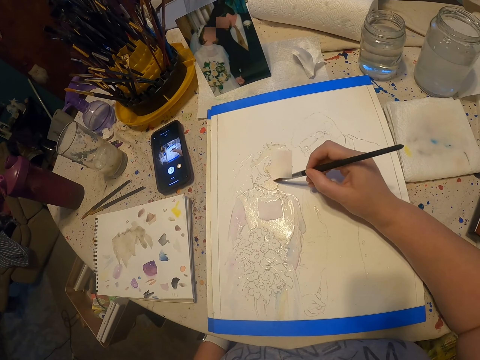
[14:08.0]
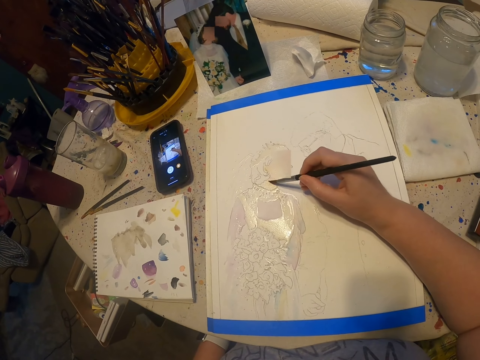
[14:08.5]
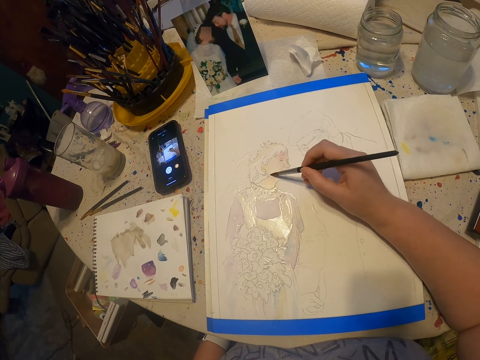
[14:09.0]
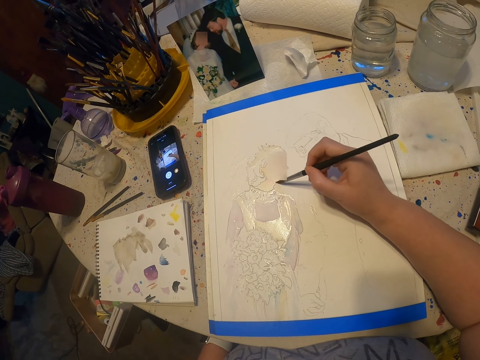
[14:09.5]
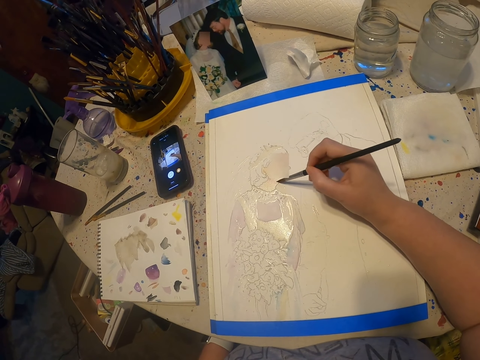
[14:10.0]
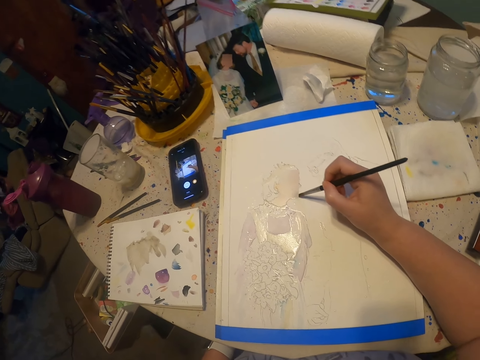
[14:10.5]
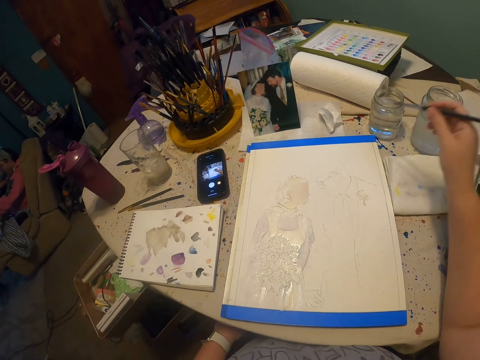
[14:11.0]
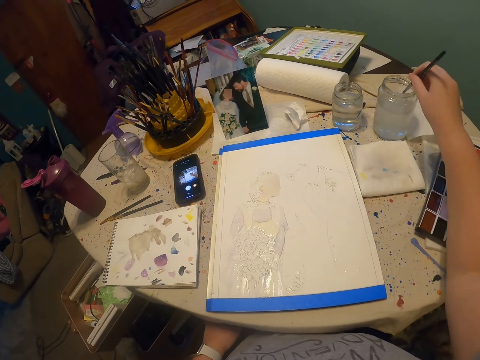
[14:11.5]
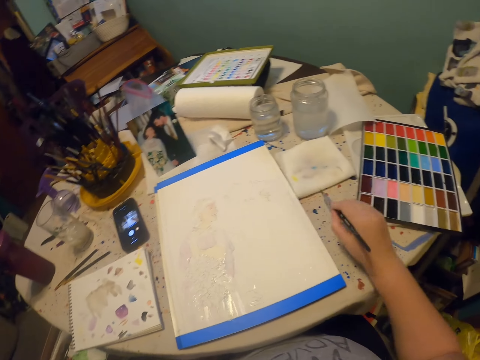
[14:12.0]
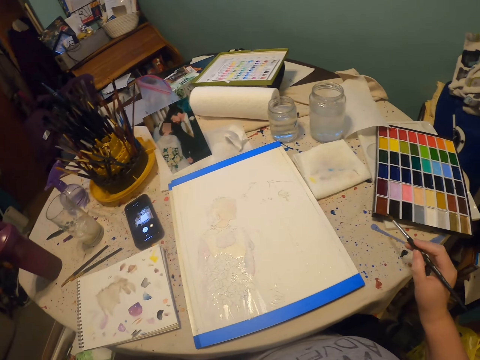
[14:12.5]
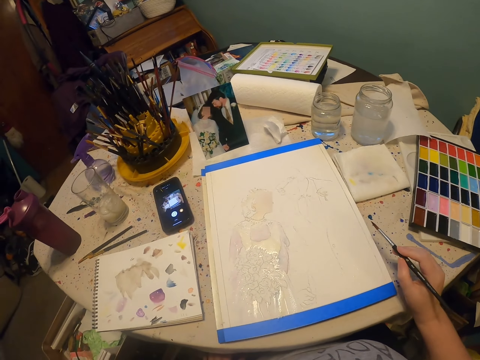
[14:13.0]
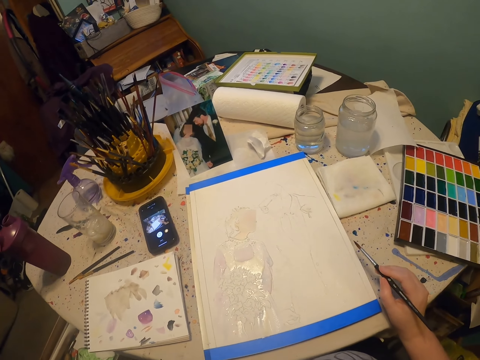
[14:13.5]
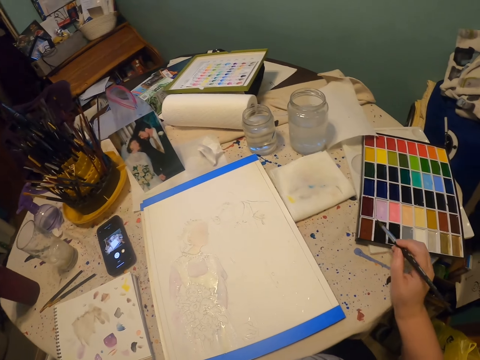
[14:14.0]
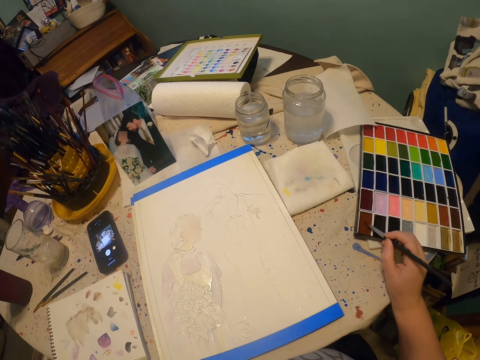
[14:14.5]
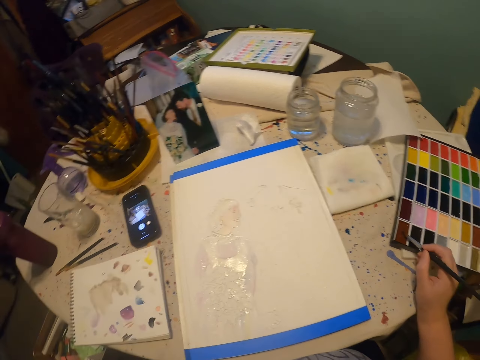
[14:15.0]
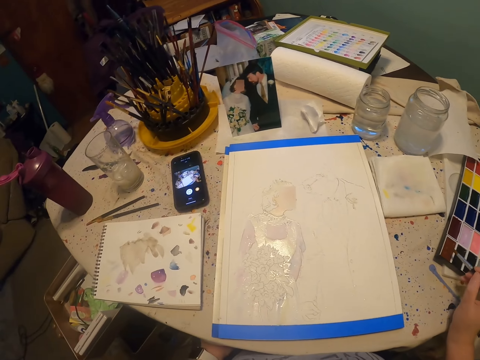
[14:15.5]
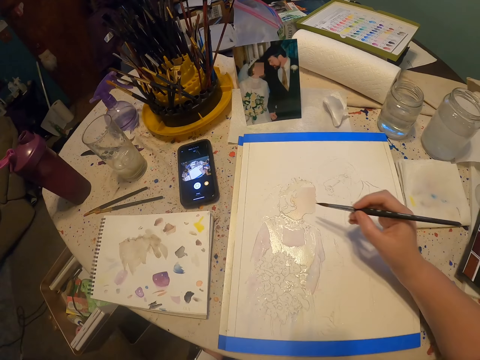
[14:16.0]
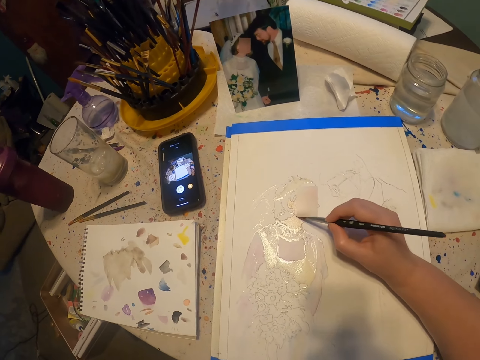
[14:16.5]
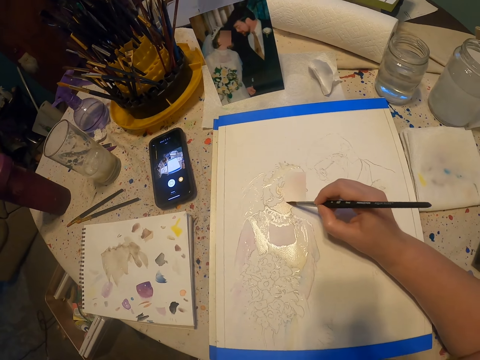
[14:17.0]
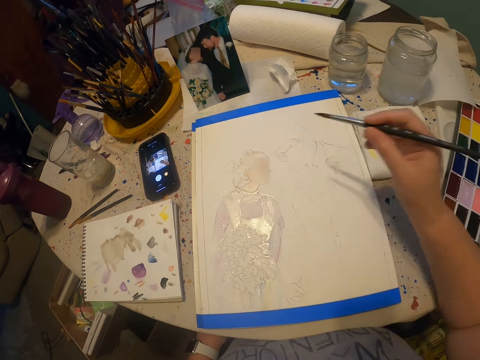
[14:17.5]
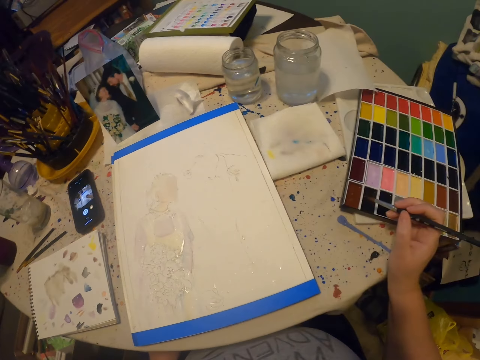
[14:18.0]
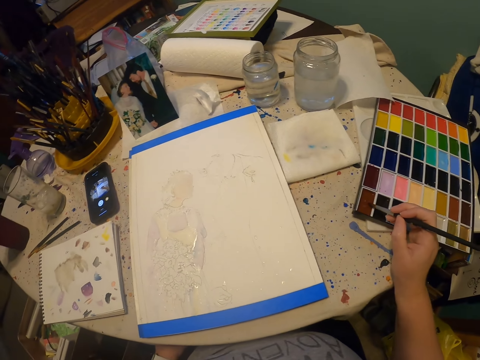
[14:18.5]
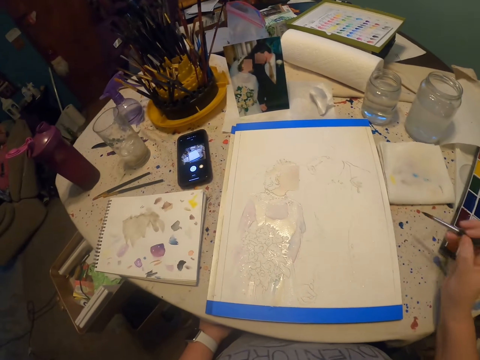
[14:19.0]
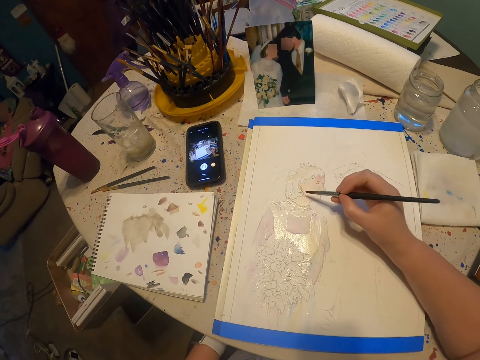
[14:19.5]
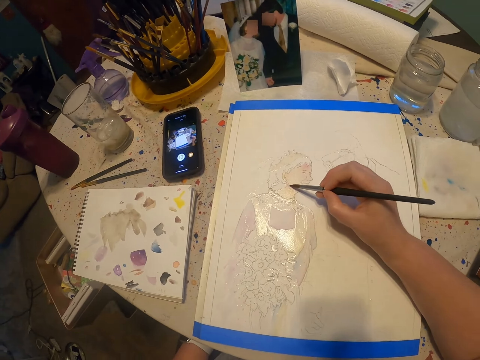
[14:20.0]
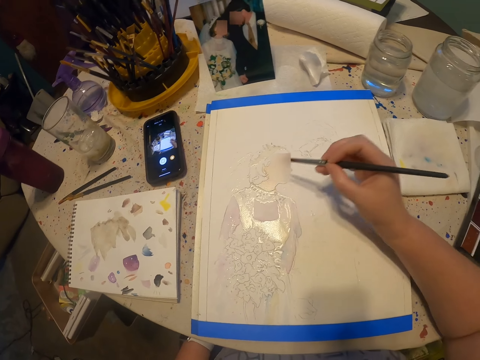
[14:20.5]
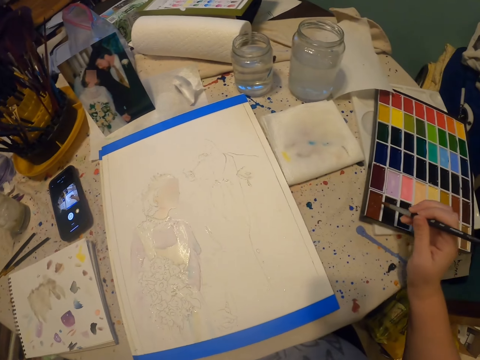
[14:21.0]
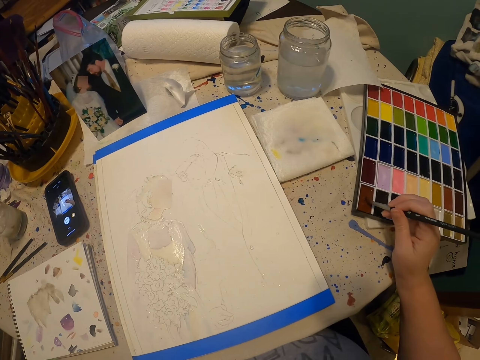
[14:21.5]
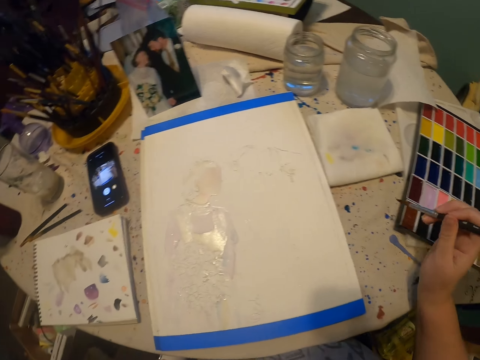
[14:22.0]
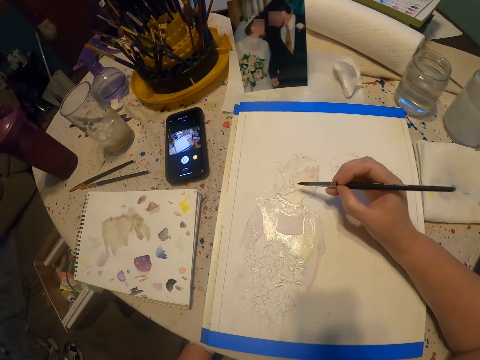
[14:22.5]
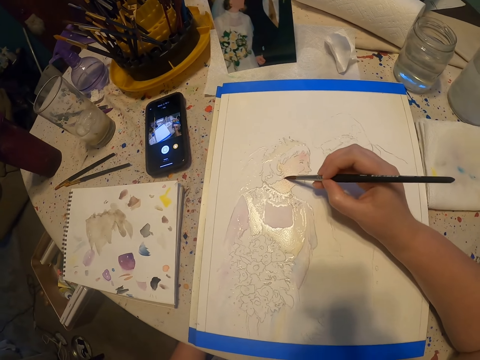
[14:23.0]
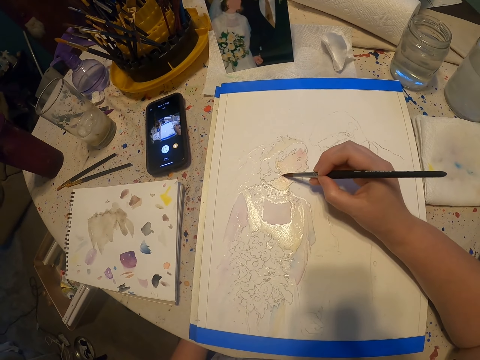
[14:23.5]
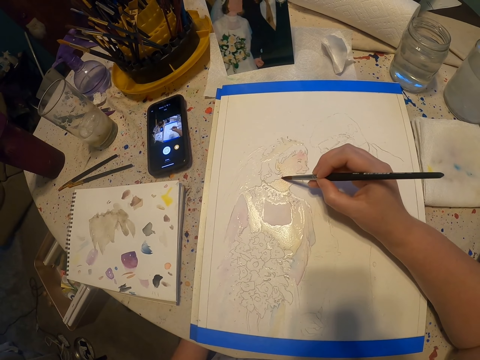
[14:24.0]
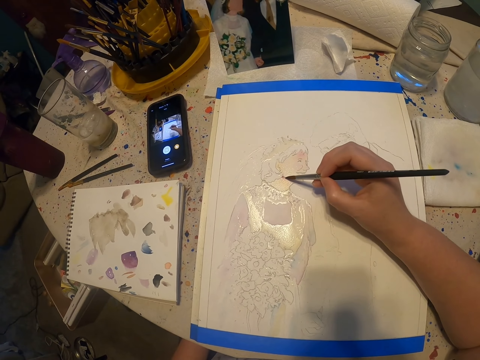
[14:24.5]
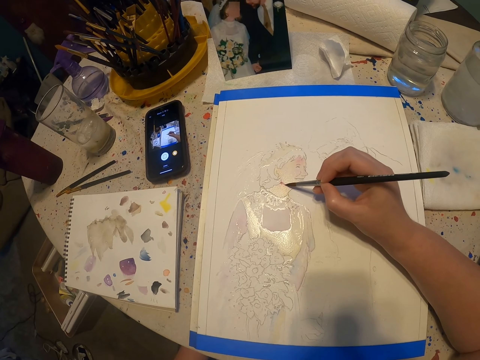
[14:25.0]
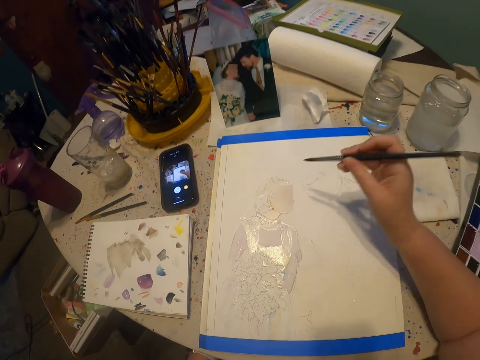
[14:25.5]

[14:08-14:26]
The camera wearer dips the paint brush on the colorless solution. They remove the excess solution on the paint brush on a paper. They dip the paint brush on the paint kit. They paint on the paint paper. They dip the paint brush on the paint kit. They paint on the paint paper. They dip the paint brush on the paint kit. They paint on the paint paper.

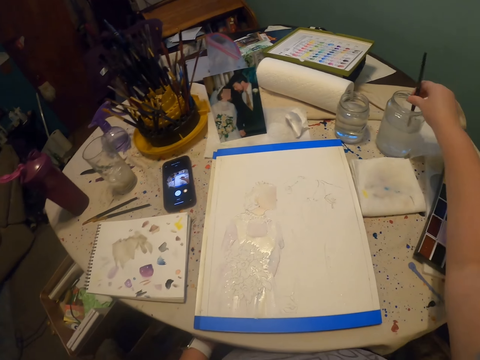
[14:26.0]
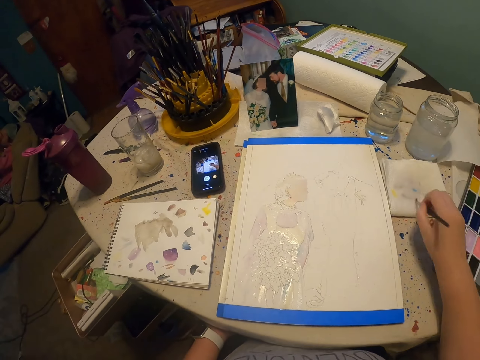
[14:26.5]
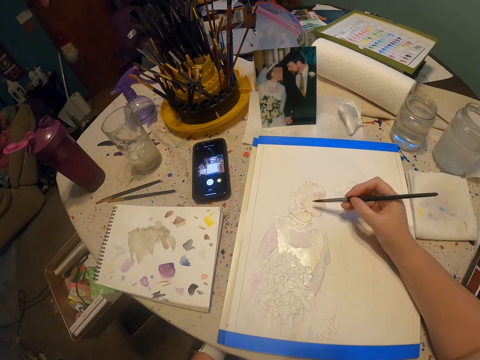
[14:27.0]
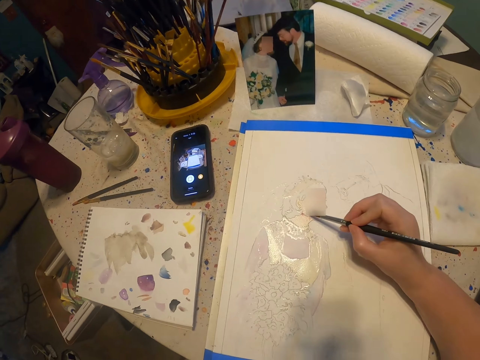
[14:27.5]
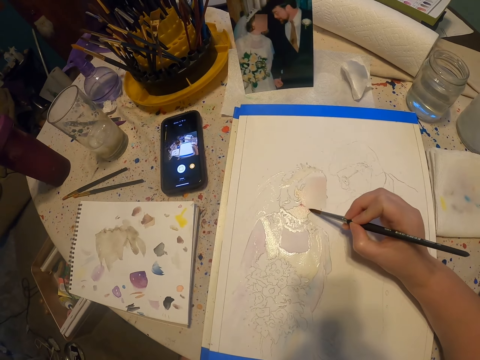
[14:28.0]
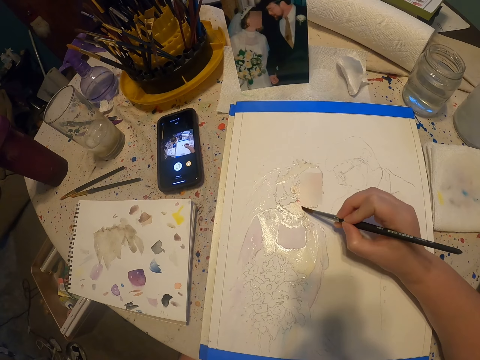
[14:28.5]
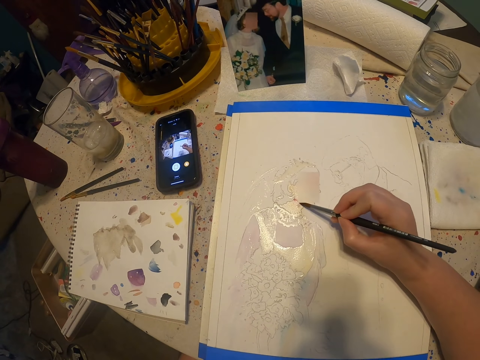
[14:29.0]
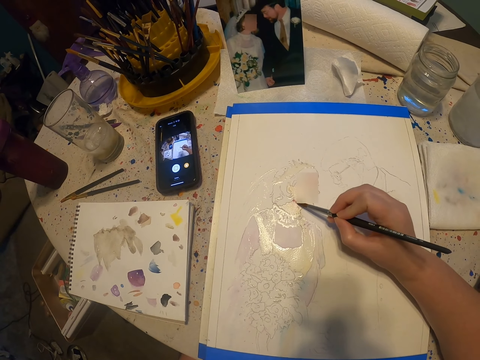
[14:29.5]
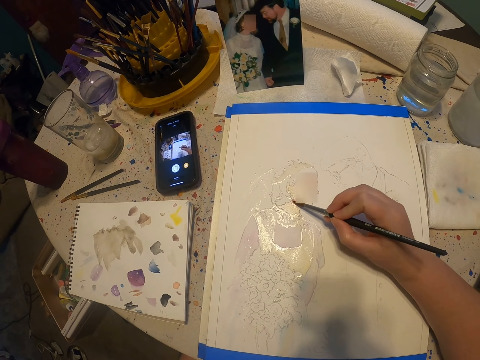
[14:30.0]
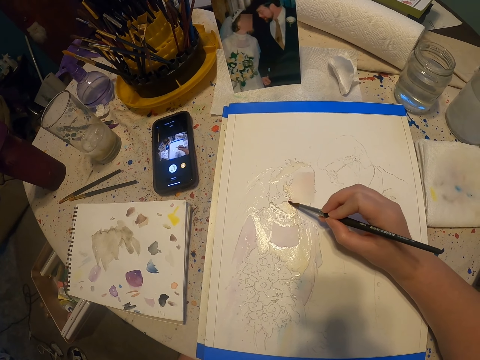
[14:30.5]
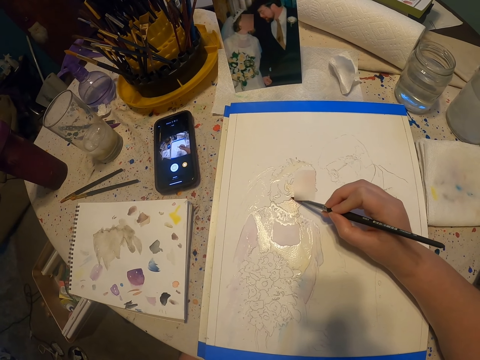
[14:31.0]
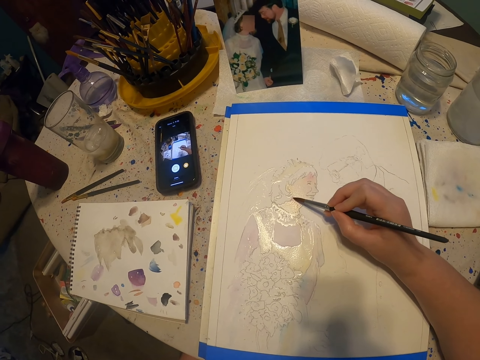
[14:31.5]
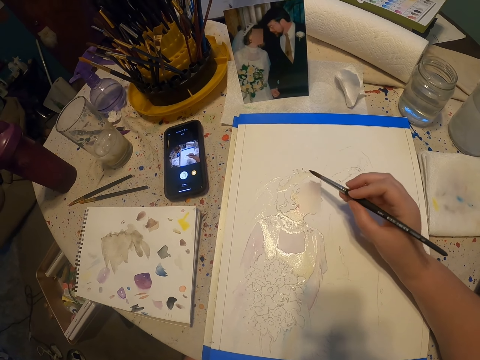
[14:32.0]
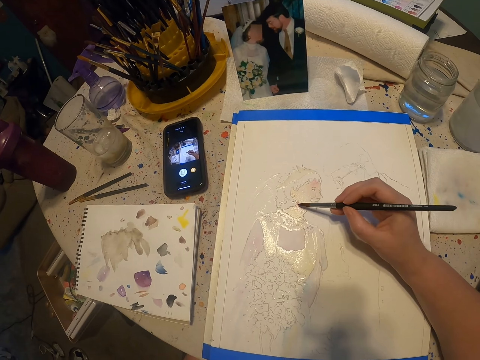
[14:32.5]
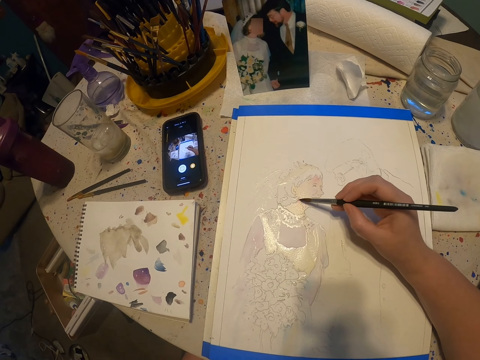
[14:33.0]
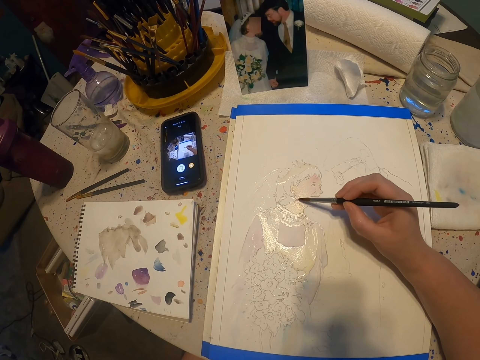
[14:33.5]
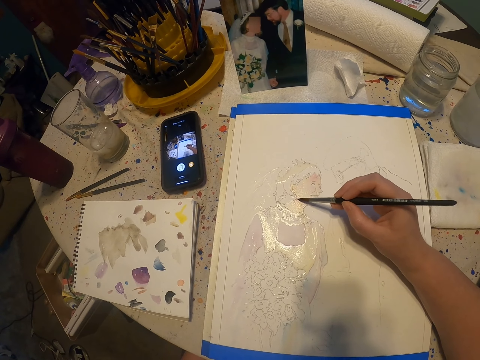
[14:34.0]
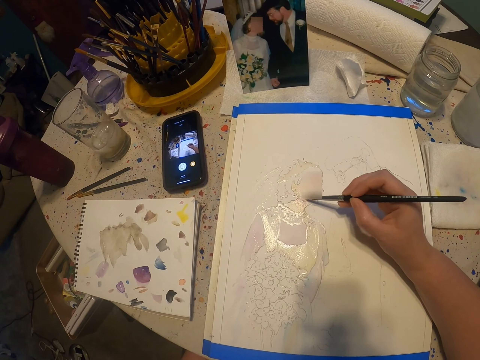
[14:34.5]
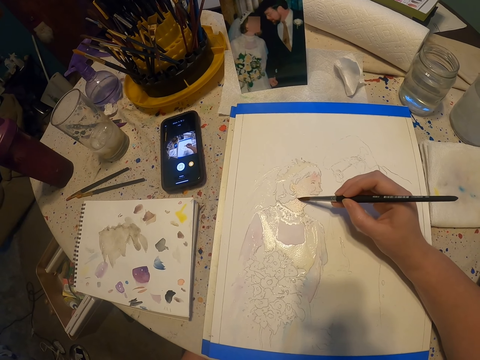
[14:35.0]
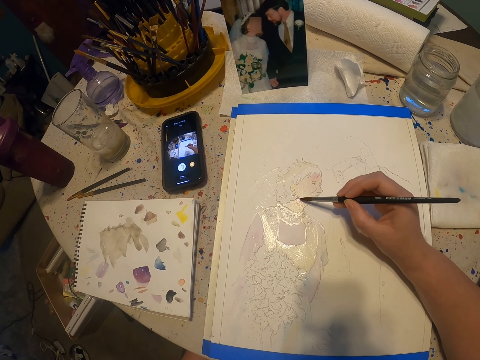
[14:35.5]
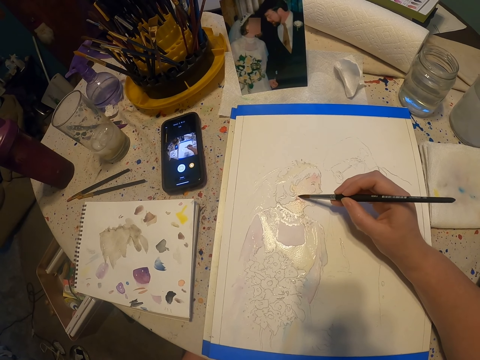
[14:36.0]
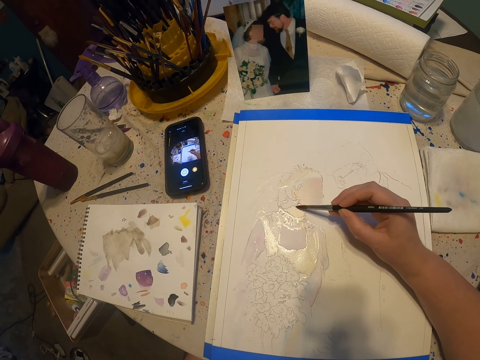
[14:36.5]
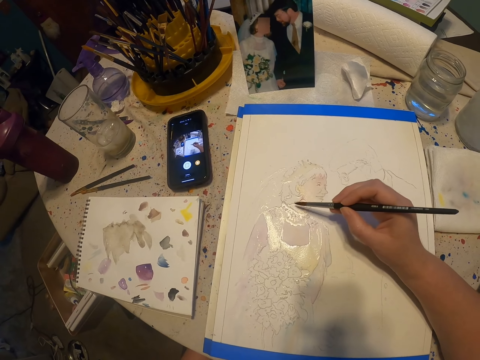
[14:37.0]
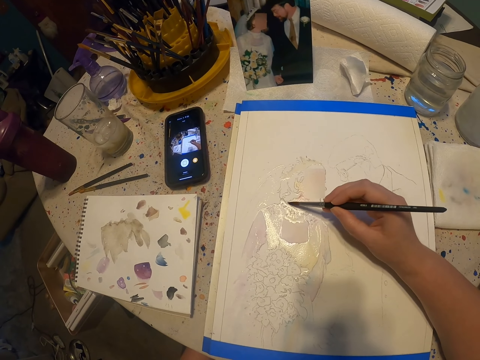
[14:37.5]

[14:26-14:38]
The camera wearer dips the paint brush on the colorless solution. They remove the excess solution on the paint brush. They paint on the paint paper.
